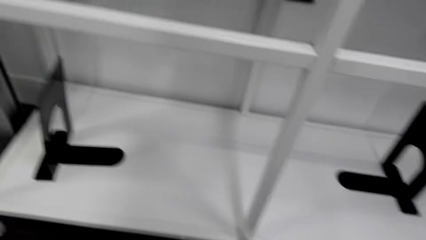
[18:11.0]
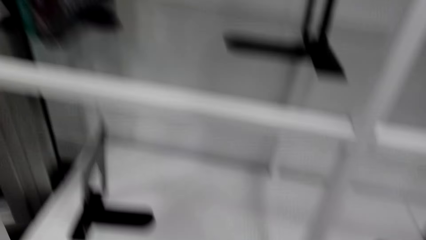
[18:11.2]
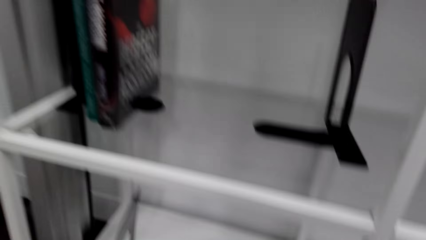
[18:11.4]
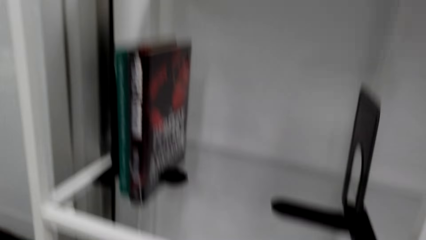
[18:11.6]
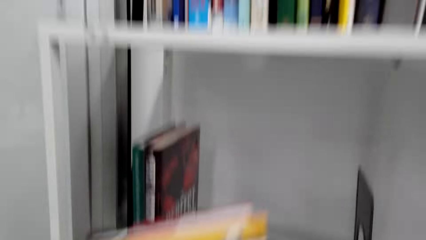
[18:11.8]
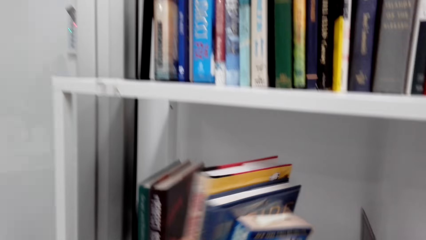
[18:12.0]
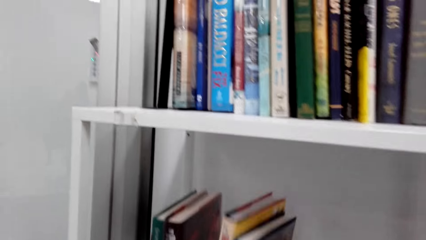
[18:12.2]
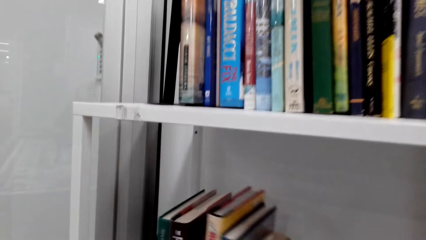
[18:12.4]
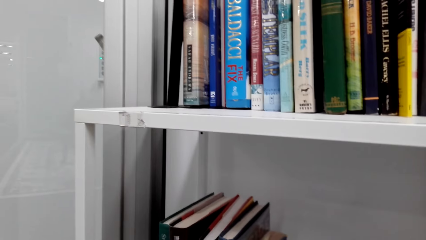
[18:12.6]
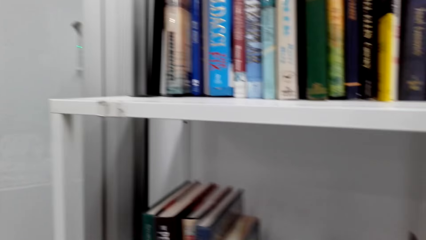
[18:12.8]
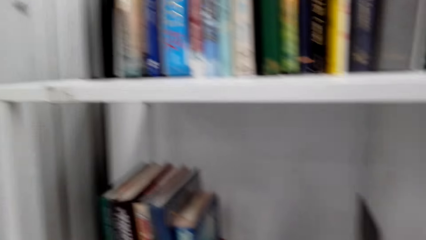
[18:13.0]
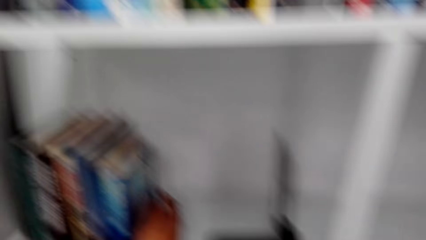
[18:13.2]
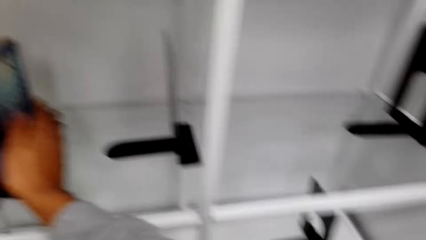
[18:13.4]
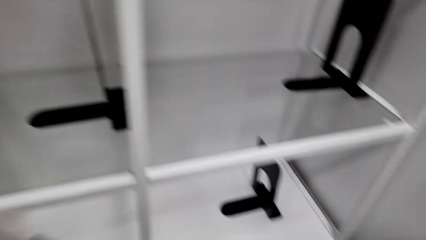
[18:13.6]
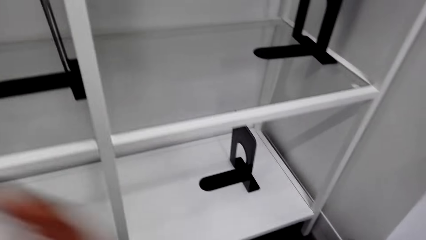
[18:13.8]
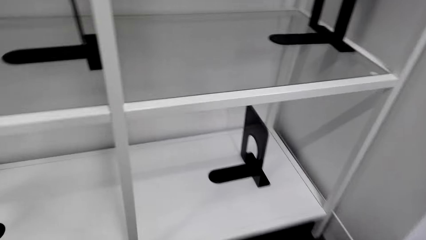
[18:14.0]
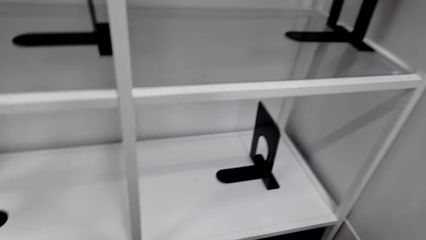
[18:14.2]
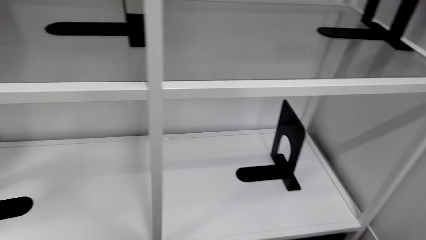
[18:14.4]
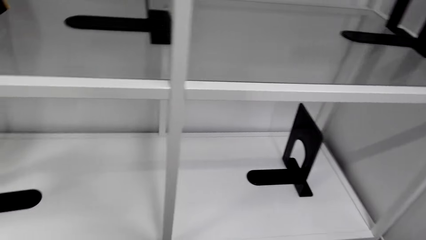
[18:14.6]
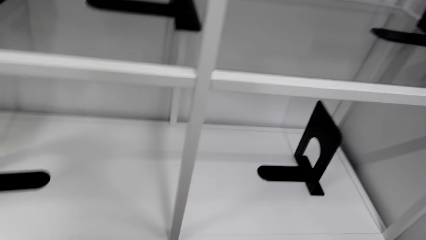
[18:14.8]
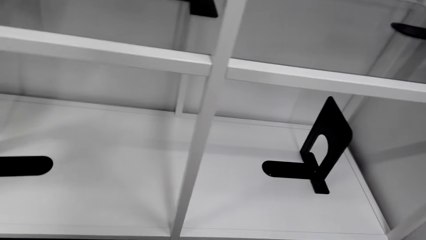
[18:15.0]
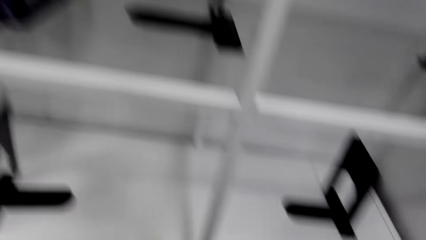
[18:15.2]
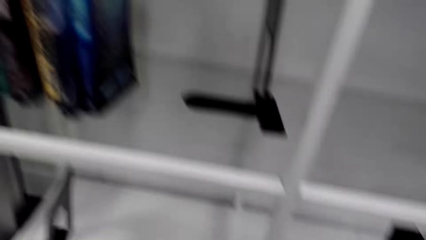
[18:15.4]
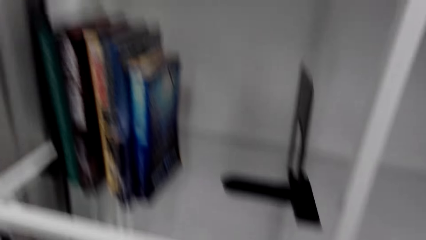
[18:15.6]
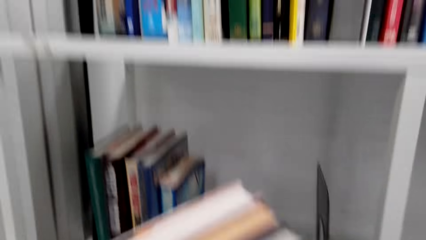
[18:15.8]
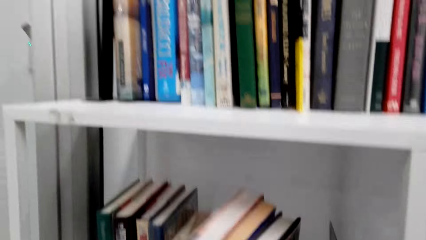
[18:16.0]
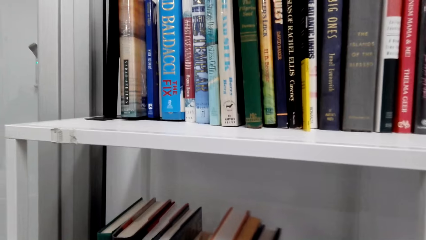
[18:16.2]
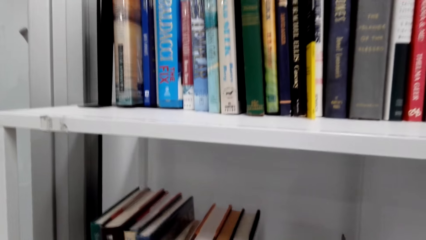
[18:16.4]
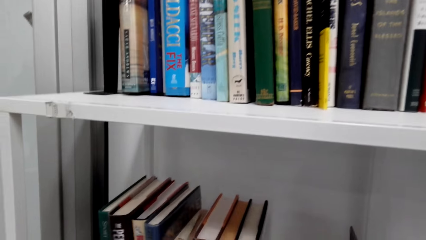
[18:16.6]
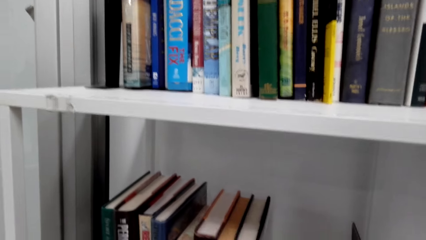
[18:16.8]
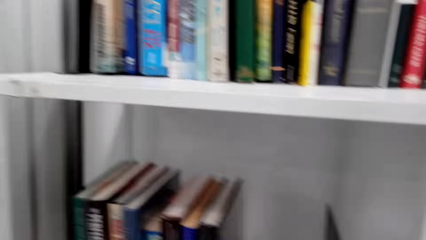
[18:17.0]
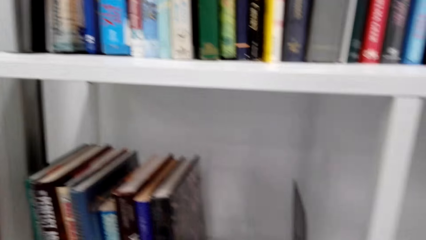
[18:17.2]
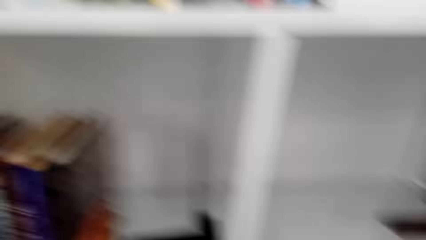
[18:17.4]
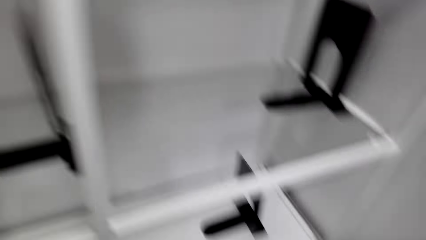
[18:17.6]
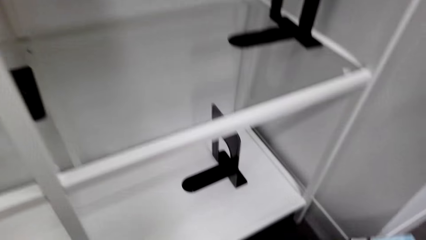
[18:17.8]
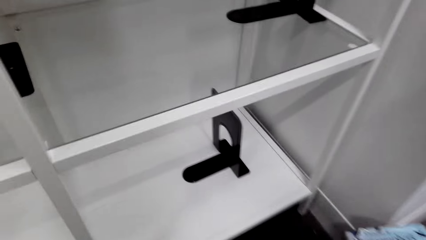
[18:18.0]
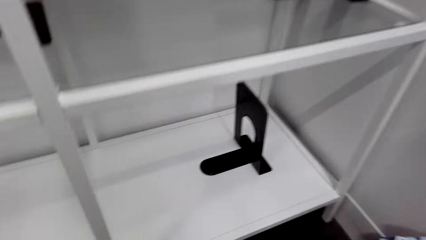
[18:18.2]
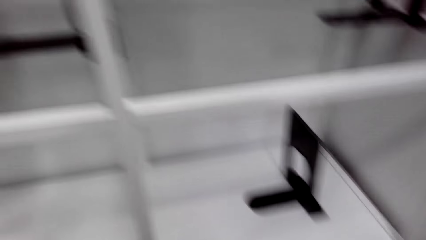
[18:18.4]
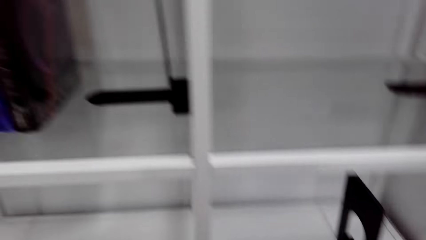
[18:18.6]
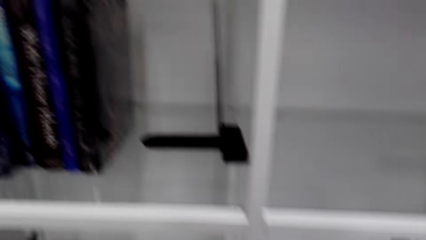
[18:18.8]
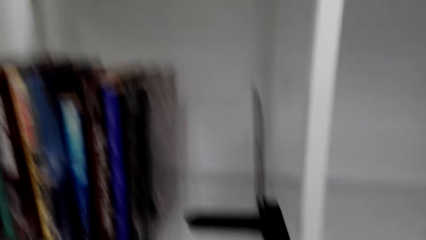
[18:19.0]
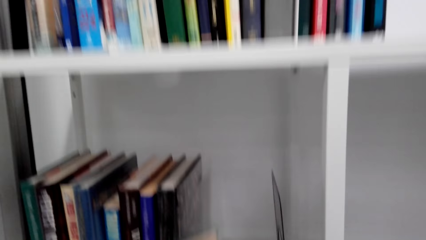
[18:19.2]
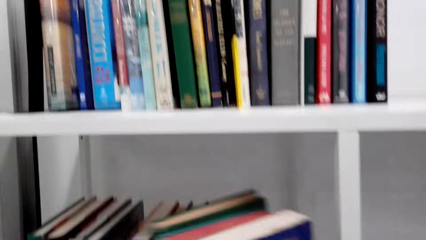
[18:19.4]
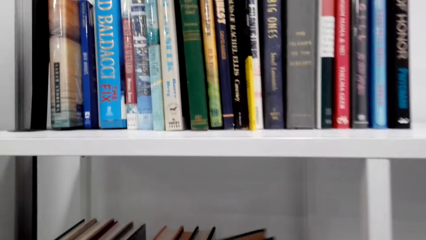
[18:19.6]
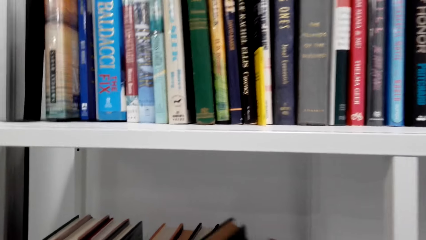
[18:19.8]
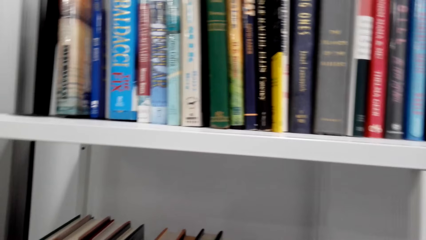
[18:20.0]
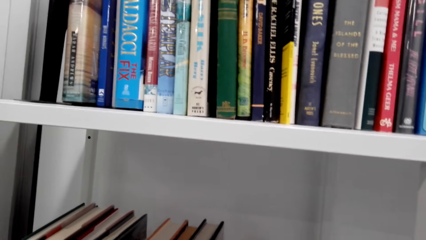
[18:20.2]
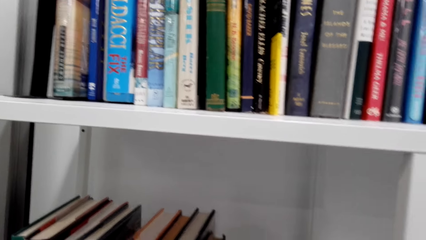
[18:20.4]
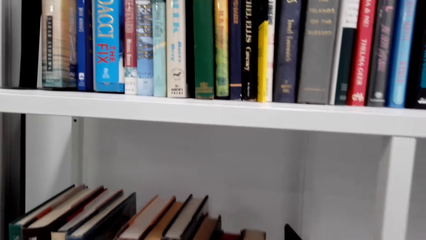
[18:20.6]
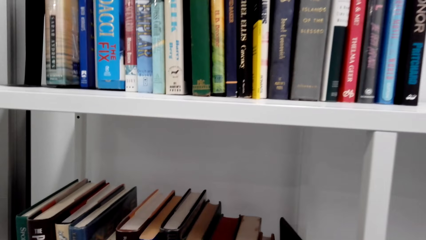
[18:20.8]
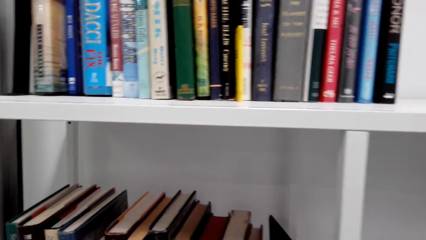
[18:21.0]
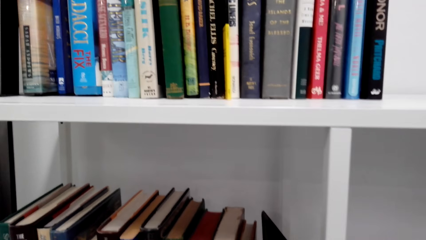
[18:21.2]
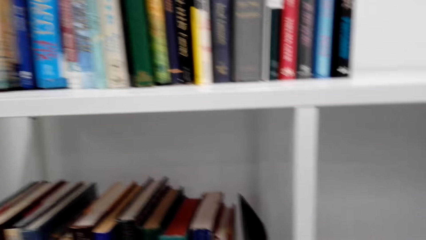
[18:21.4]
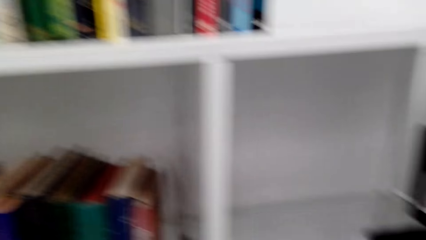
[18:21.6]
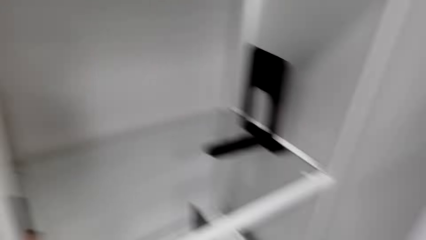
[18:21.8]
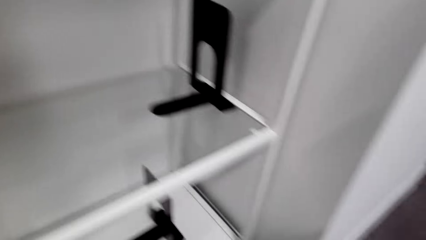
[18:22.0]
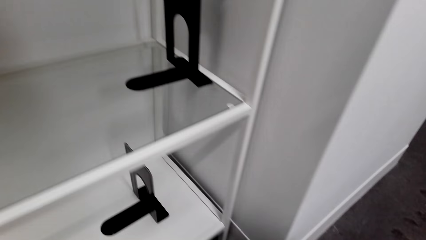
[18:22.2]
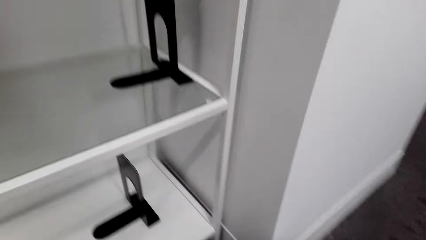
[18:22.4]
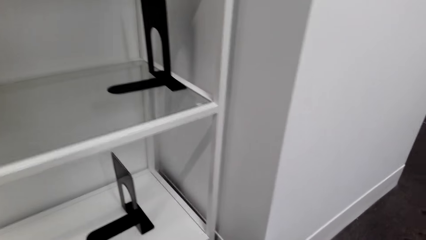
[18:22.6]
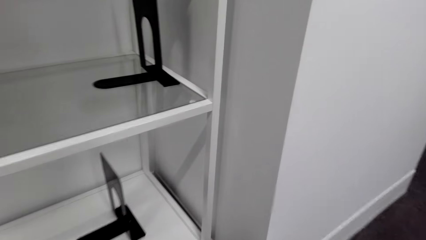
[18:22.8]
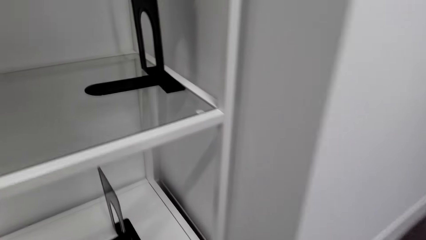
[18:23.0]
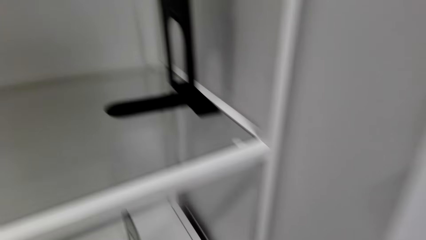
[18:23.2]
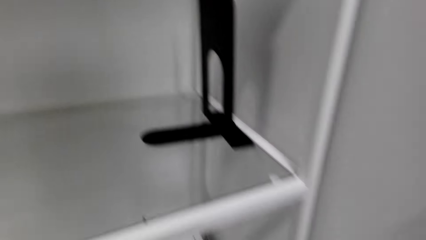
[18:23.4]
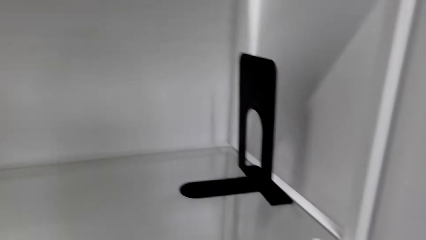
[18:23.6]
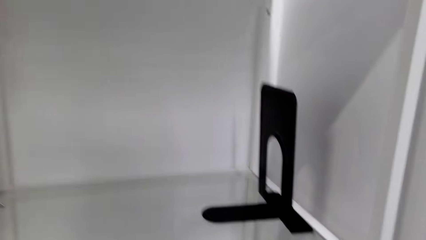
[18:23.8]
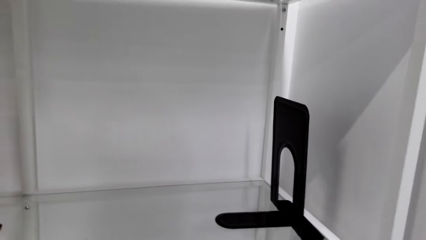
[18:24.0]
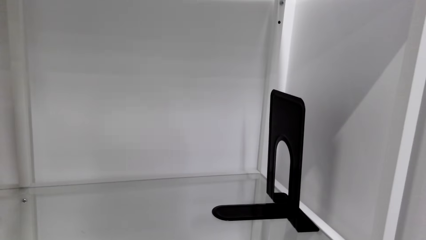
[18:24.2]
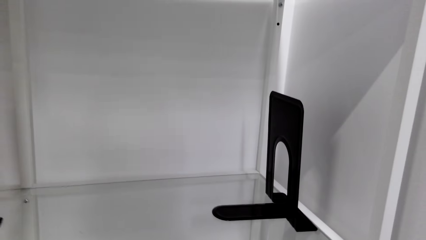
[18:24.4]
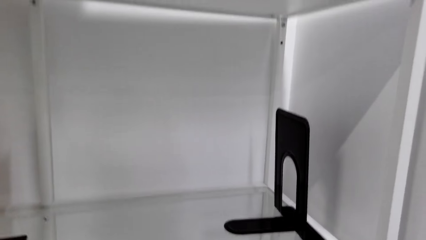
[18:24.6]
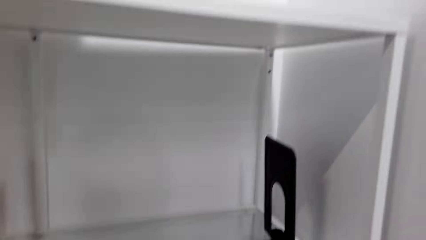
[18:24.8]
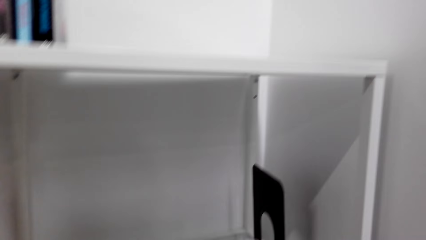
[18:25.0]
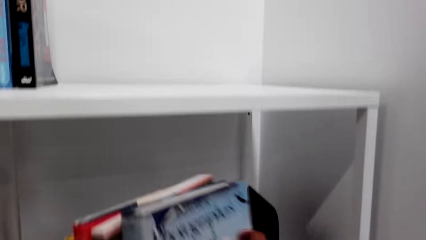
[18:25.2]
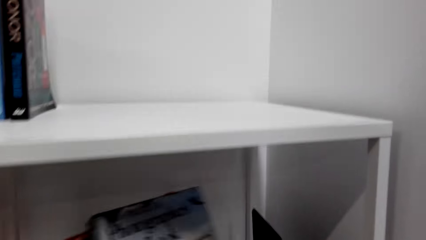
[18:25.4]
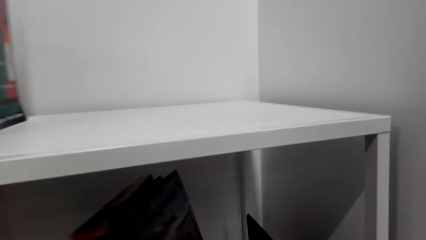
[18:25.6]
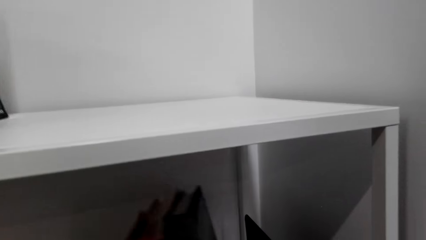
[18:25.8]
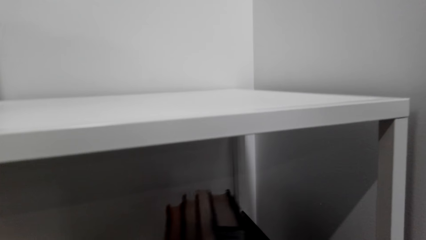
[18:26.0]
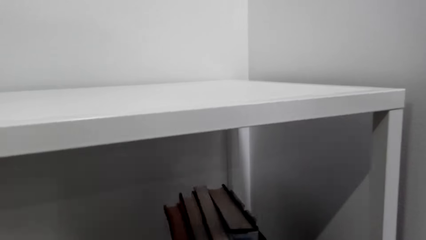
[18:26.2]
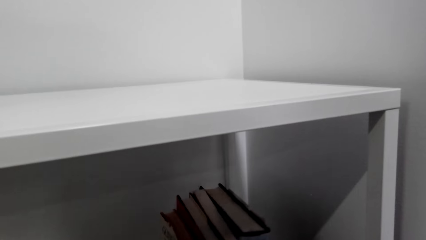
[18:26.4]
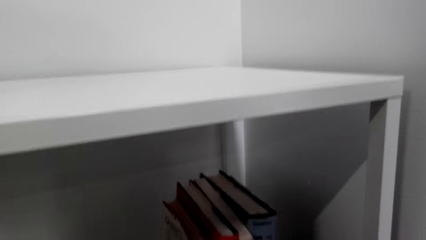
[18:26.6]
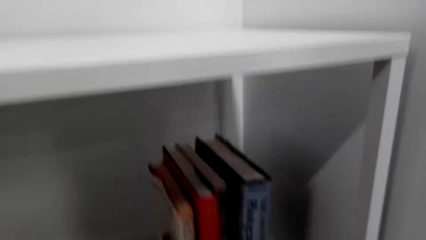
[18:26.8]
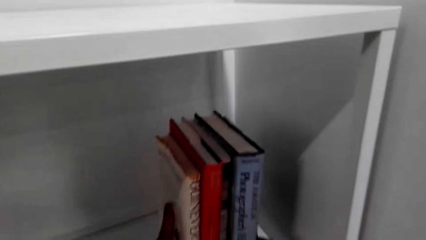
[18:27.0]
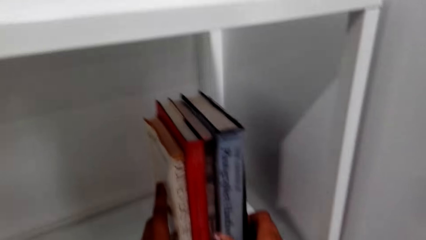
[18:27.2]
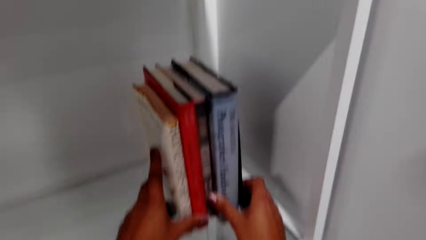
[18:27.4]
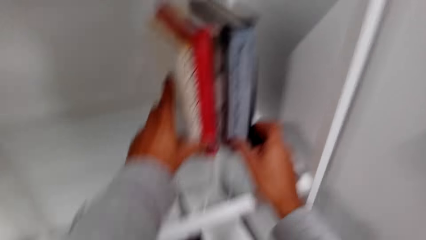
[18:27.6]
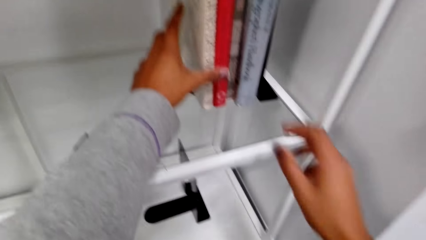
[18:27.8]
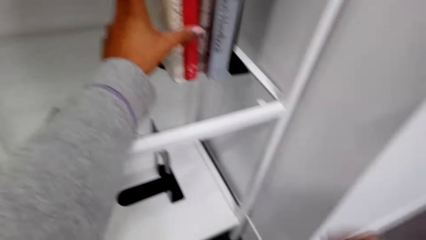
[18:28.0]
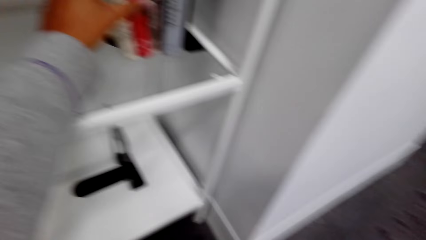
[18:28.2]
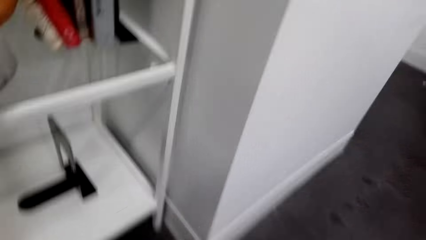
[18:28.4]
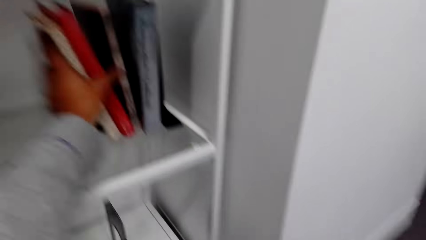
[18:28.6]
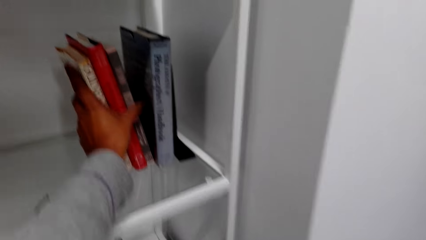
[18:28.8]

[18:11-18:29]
The camera wearer picks the books from the floor. They place the books on the shelf. They pick the books from the floor. They place the books on the shelf. They pick the books from the floor. They place the books on the shelf.
